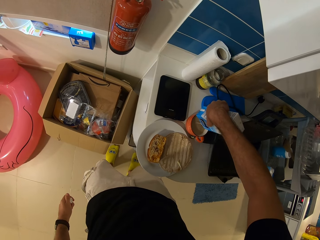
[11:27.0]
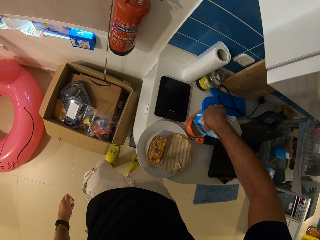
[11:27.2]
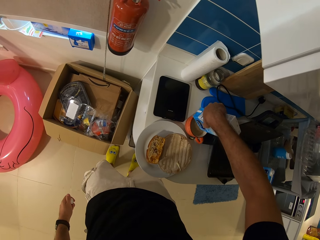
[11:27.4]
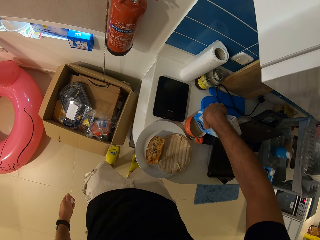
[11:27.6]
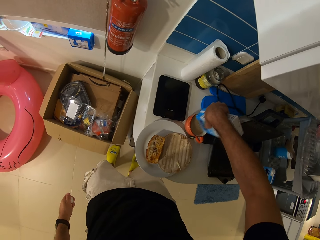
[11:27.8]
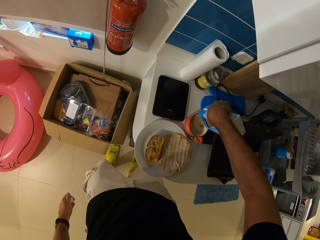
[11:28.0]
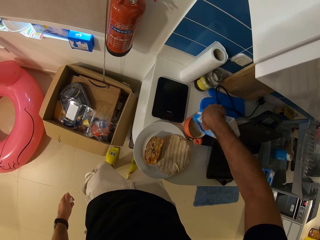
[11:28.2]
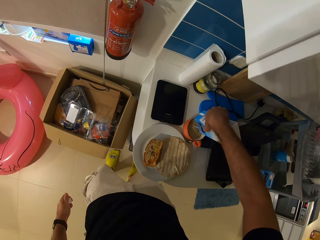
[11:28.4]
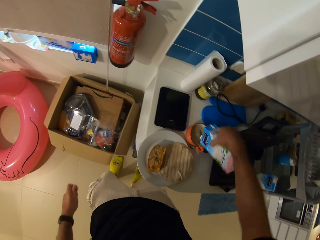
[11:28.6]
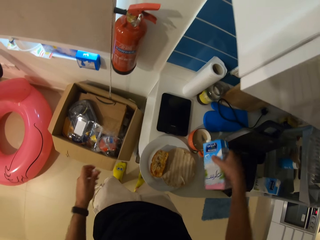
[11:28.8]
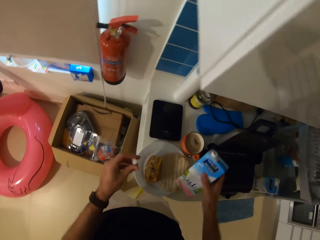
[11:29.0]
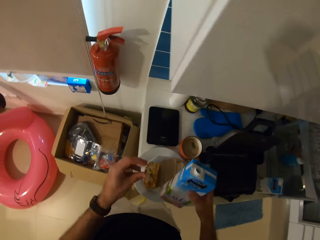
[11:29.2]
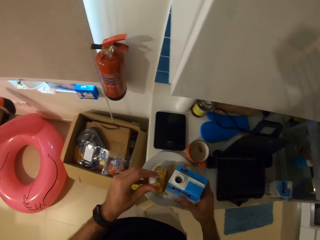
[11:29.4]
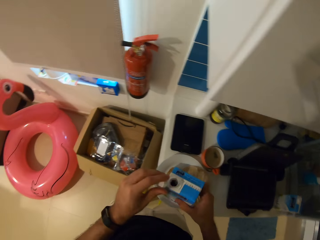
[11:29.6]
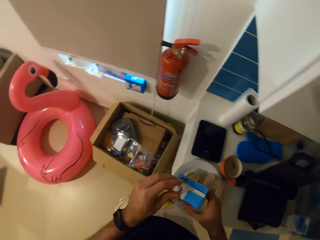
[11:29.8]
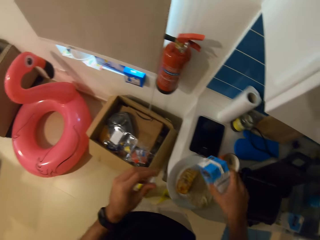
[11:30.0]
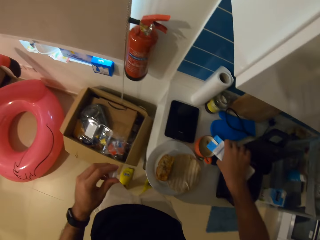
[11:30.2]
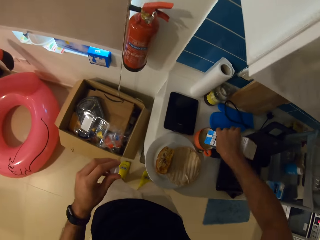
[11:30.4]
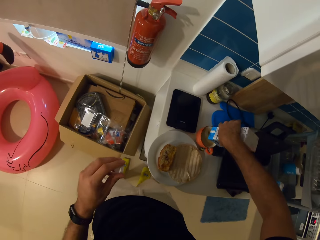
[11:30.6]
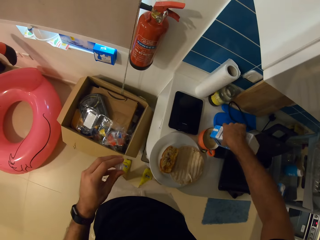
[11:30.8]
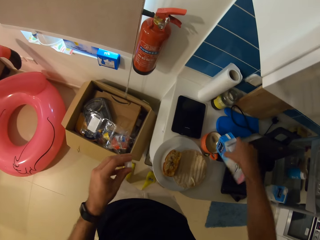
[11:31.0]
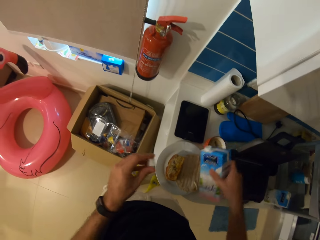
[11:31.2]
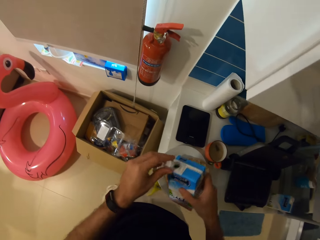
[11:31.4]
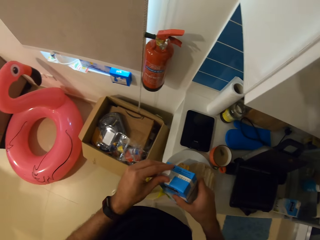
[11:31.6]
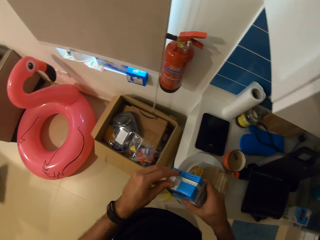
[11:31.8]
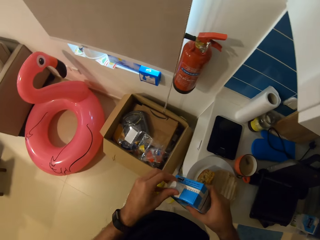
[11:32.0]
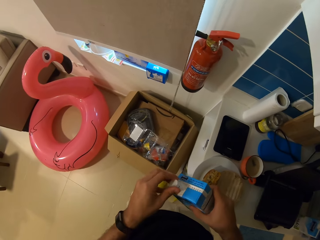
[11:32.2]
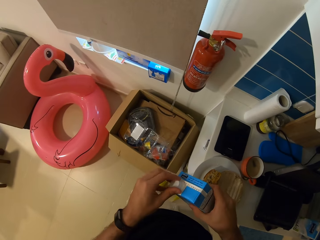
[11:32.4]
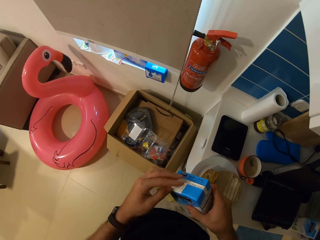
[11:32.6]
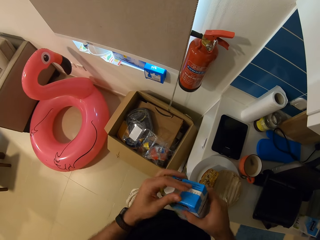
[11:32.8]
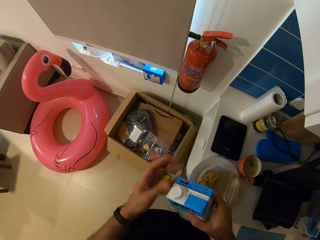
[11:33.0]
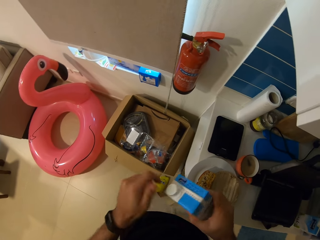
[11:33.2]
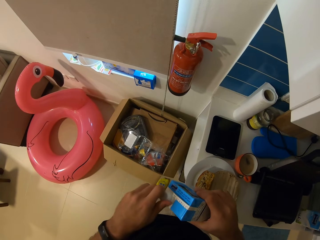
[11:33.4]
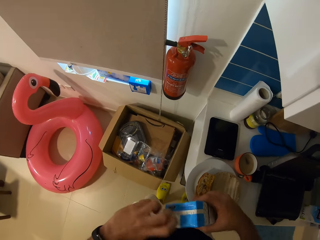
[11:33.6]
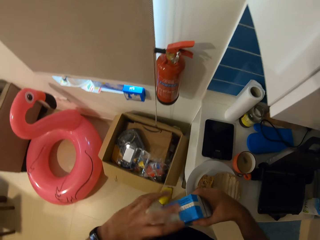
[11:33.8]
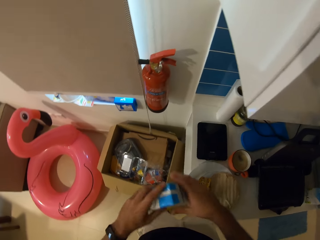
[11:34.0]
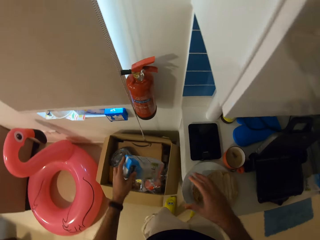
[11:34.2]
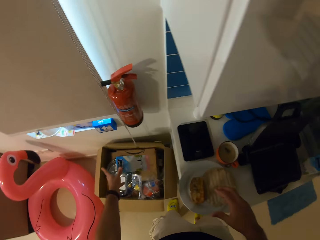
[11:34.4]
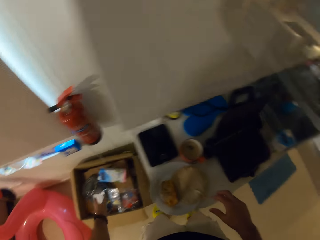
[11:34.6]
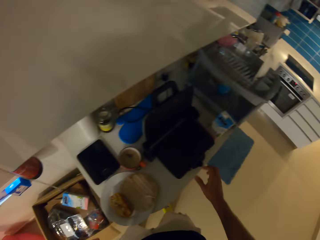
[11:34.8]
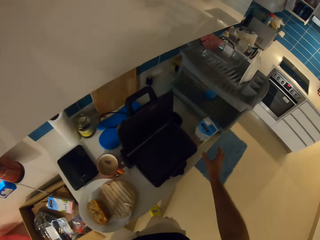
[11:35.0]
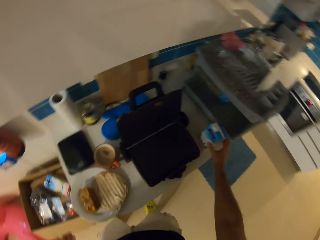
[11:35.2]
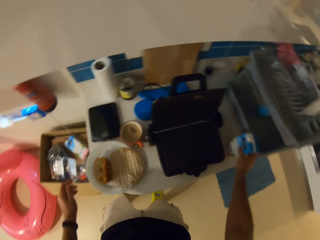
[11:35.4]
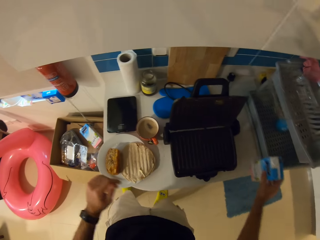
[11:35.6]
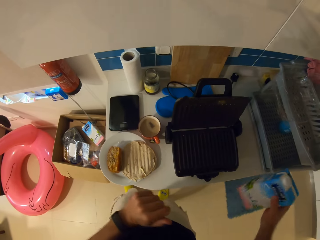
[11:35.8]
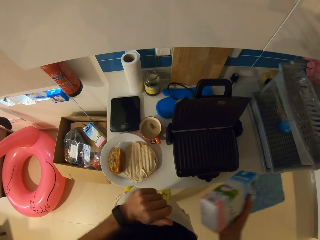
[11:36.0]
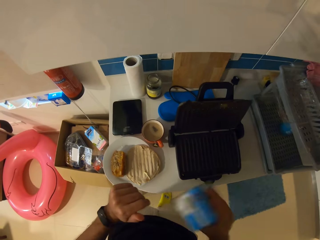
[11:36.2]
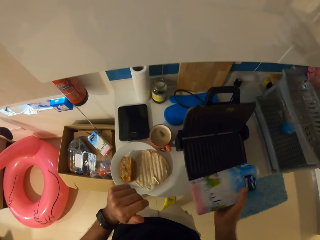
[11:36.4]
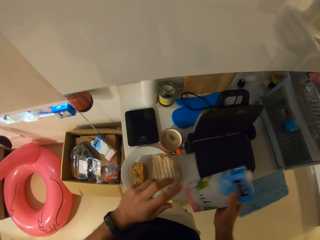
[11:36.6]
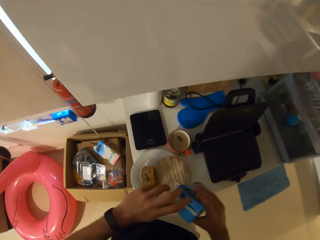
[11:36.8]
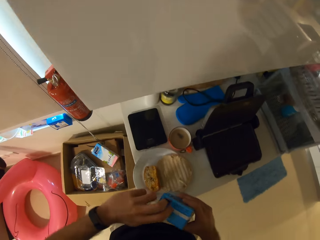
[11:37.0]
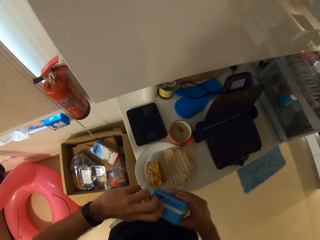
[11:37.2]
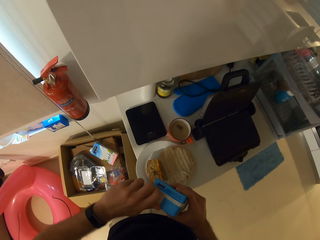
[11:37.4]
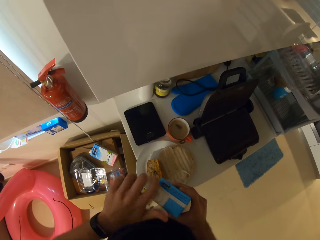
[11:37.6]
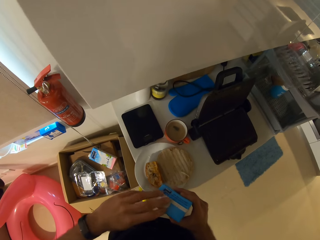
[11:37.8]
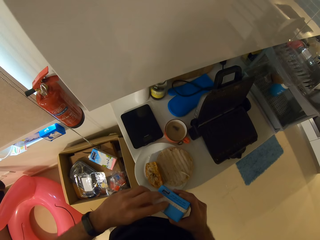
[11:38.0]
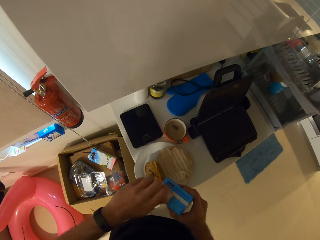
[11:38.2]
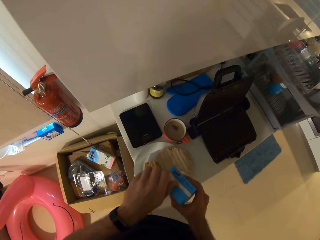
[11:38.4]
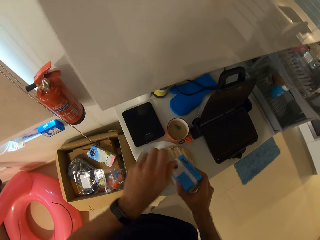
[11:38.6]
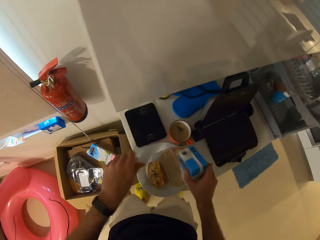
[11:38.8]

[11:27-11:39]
The camera wearer shakes the packet. He pours milk into the cup. He closes the lid of the milk box in his right hand with his left hand. He drops the milk box in his left hand in a waste box. He picks up the milk box laid on the kitchen counter with his right hand. He shakes the packet. He opens the lid of the milk box in his right hand with his left hand.

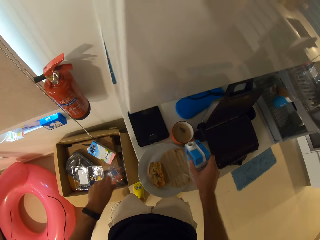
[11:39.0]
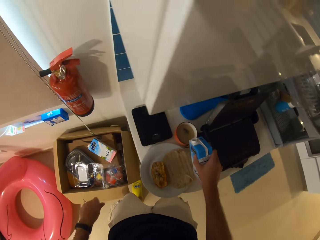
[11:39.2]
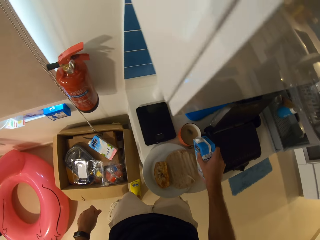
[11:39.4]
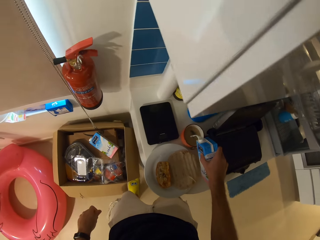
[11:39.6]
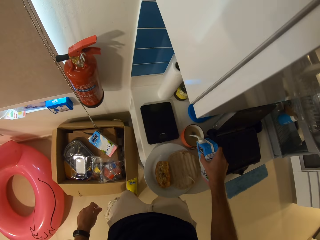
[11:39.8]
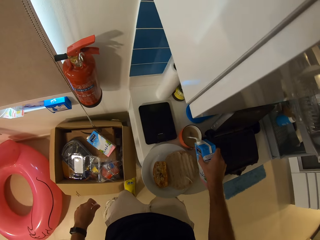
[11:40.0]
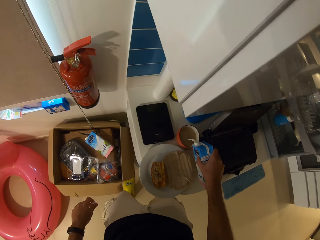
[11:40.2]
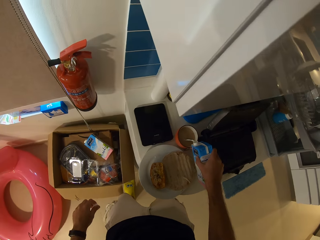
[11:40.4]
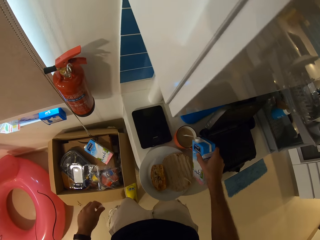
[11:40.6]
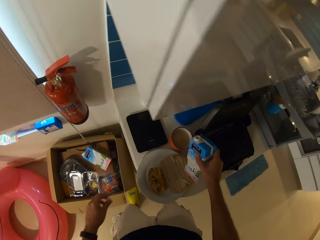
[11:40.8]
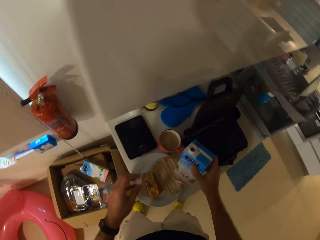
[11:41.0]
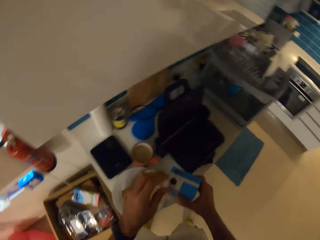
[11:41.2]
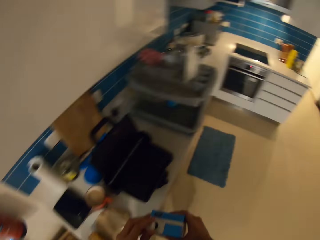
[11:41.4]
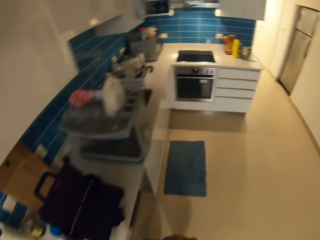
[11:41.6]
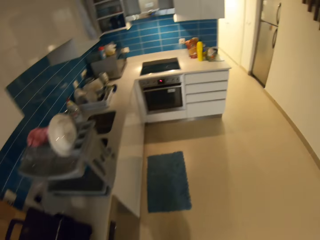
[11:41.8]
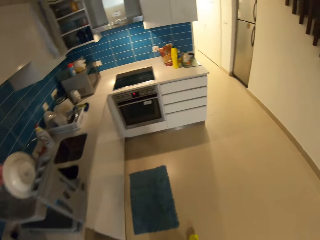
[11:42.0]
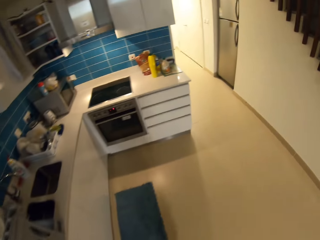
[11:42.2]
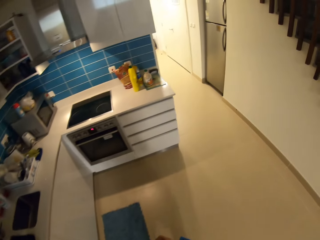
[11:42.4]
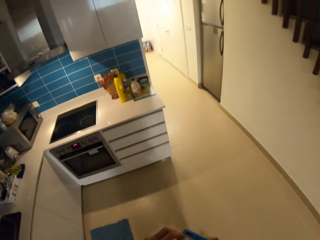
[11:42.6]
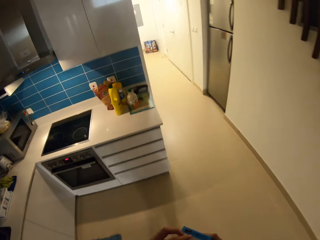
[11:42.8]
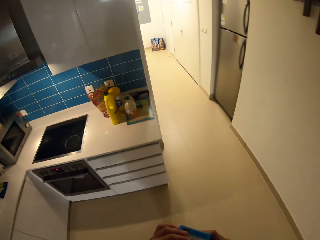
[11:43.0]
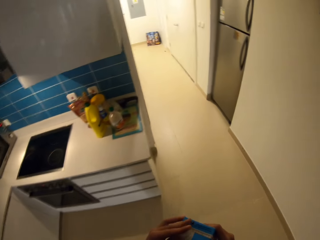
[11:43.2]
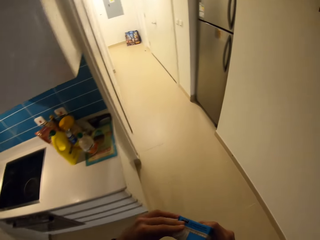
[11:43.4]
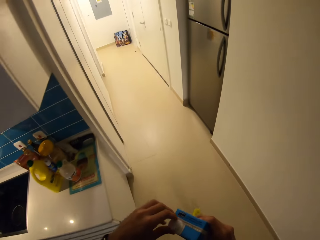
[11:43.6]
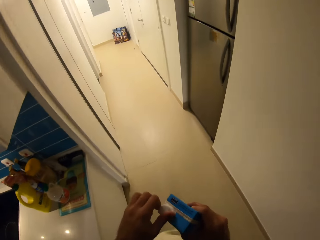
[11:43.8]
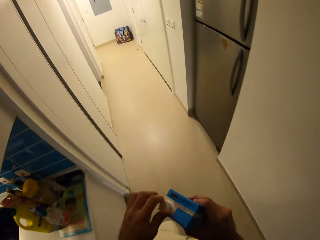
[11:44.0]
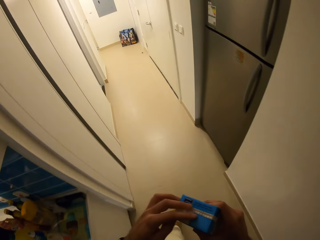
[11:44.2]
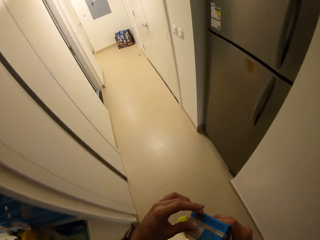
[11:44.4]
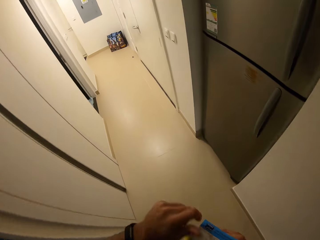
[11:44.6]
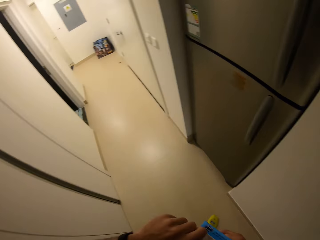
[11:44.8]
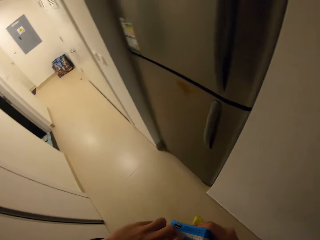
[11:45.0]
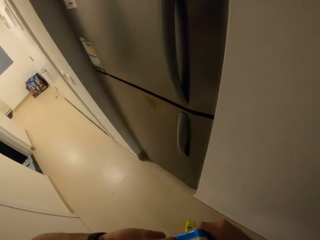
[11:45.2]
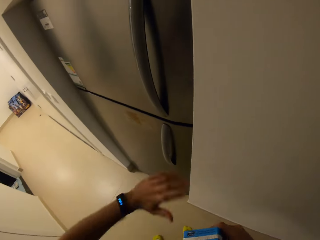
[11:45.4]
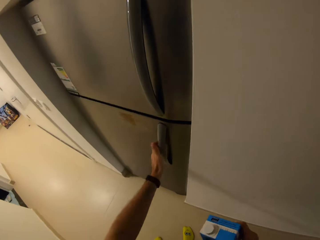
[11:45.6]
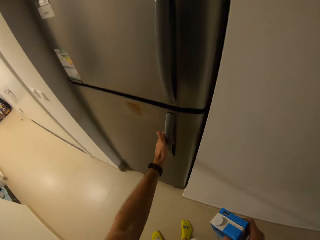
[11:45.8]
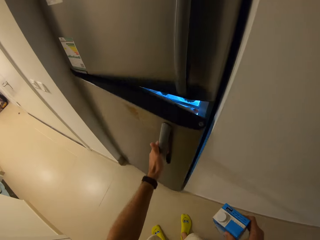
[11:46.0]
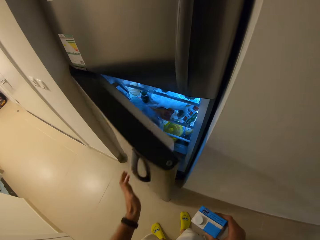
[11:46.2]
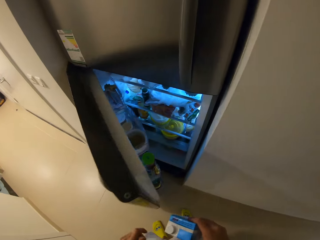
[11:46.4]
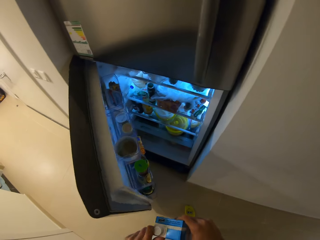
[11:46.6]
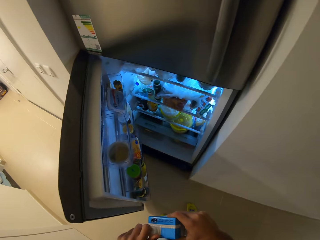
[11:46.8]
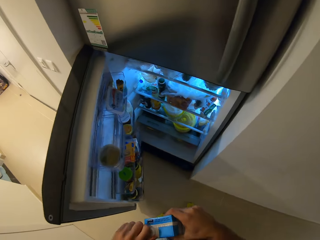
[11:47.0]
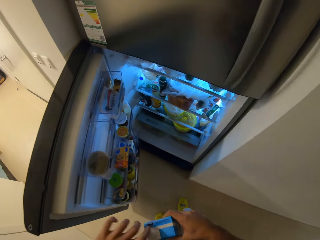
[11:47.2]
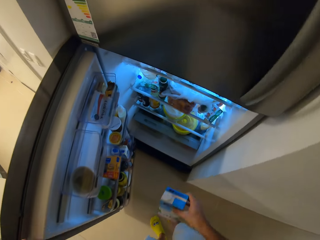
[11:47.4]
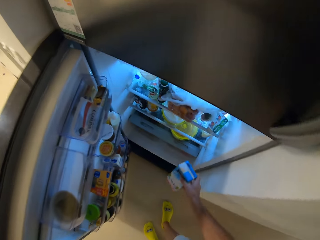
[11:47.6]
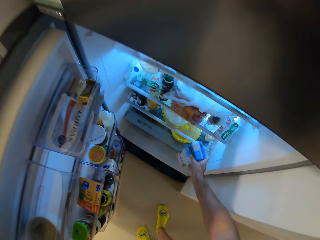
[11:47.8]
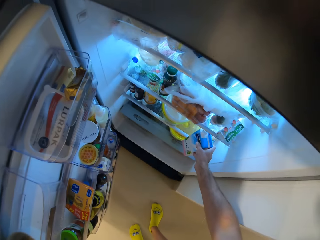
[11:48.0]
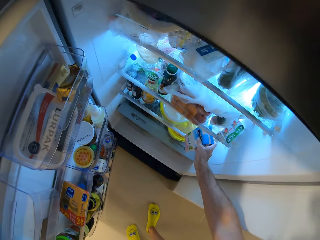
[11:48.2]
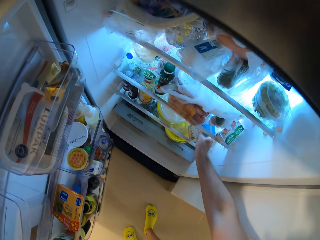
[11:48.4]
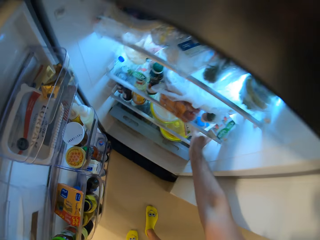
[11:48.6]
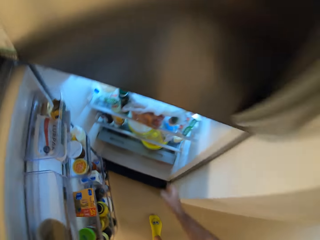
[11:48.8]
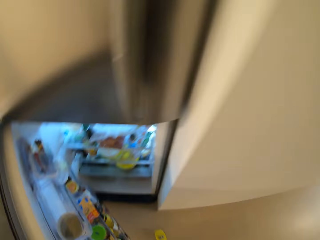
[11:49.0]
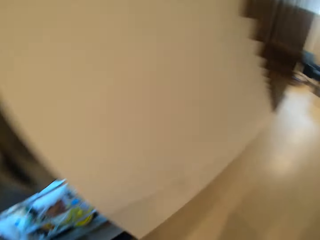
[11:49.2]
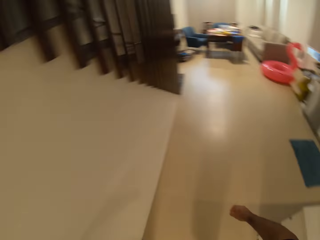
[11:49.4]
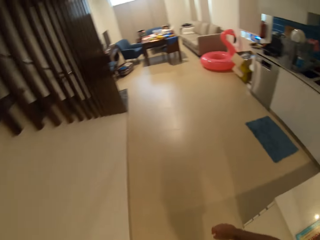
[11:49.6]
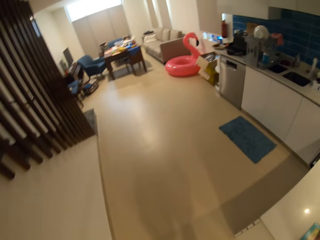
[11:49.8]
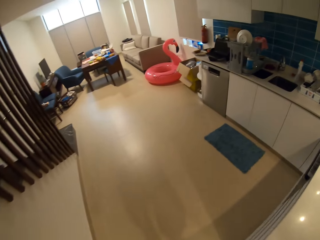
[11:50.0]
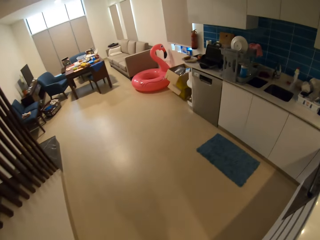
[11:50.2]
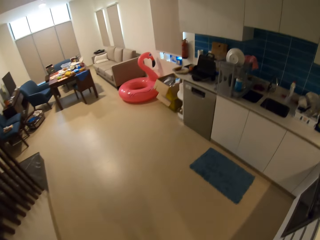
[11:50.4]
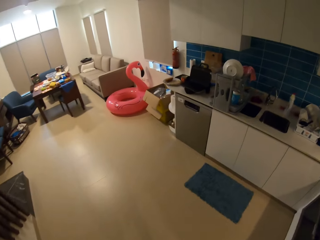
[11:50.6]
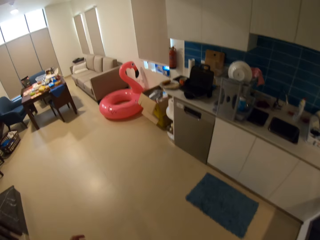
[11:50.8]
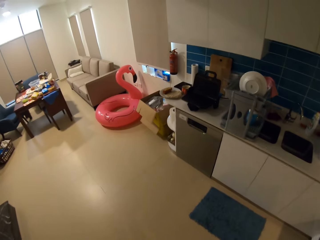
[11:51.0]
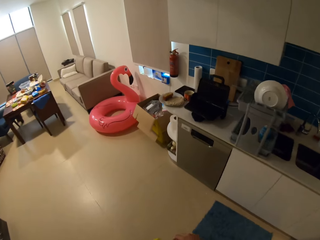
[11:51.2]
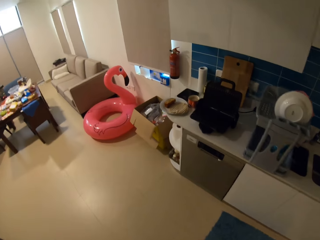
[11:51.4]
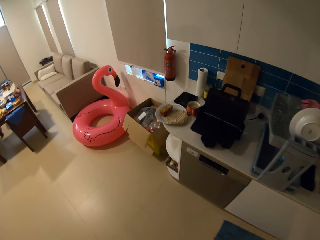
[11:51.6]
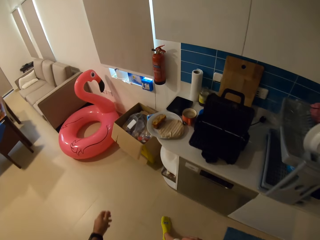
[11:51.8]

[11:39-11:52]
The camera wearer pours milk from the milk box in his right hand into the cup of tea. He walks in the room. He closes the lid of the milk box in his right hand with his left hand. He opens the refrigerator with his left hand. He places the milk box in his right hand on the fridge shelf. He walks in the room.
